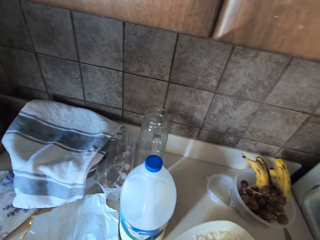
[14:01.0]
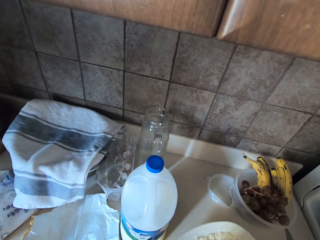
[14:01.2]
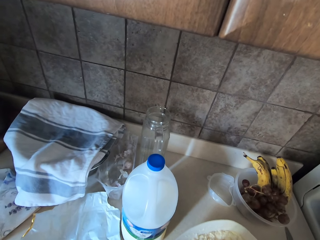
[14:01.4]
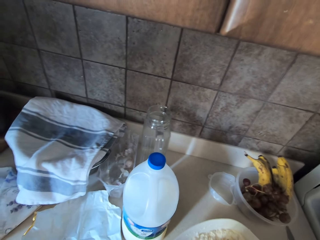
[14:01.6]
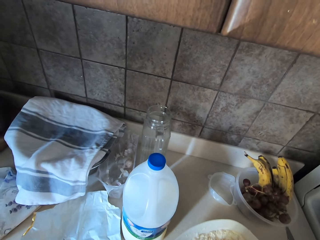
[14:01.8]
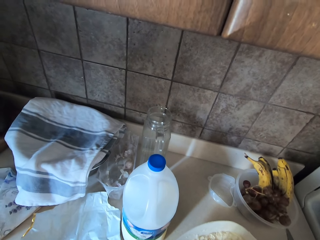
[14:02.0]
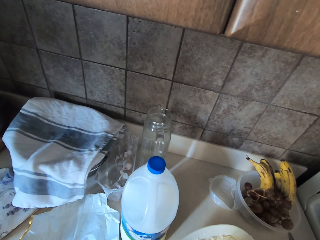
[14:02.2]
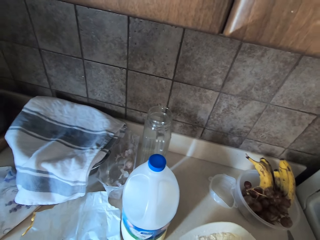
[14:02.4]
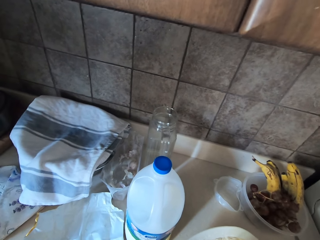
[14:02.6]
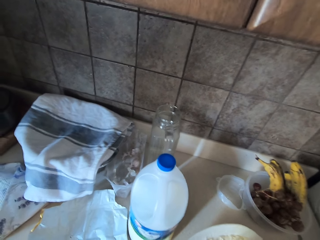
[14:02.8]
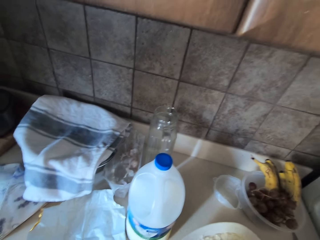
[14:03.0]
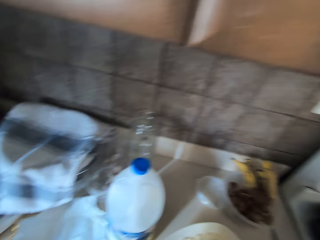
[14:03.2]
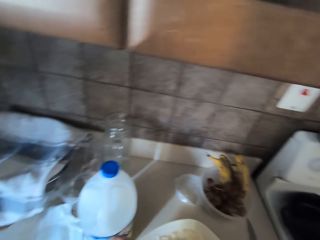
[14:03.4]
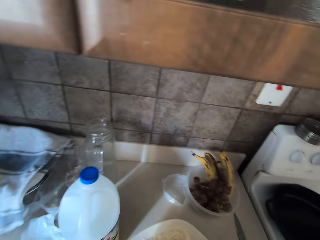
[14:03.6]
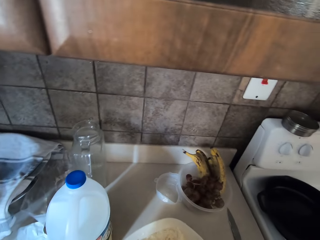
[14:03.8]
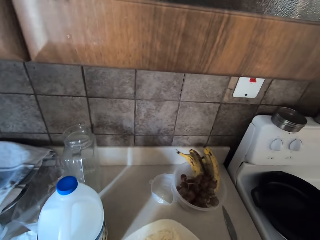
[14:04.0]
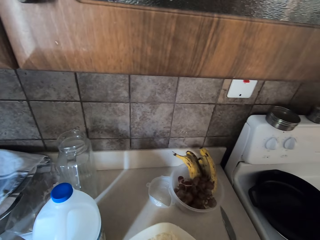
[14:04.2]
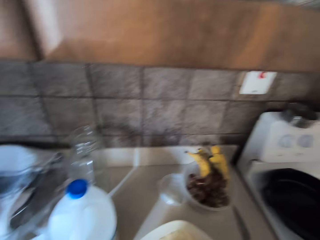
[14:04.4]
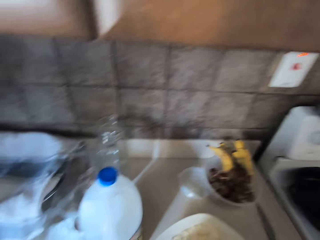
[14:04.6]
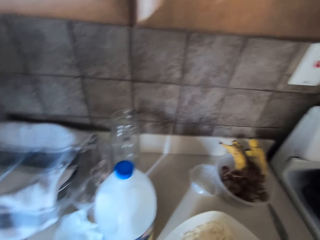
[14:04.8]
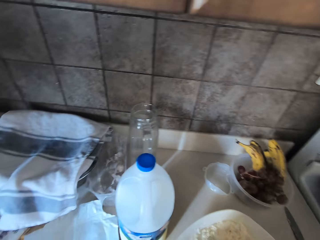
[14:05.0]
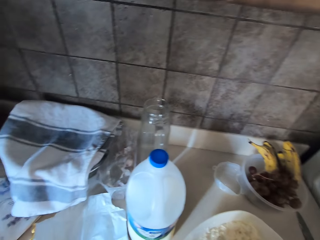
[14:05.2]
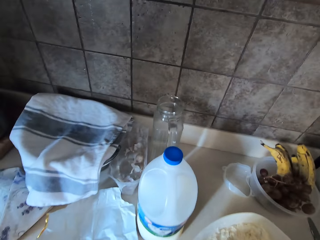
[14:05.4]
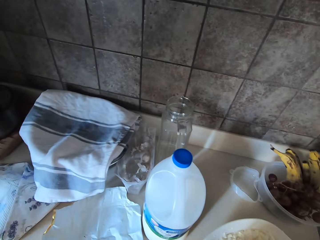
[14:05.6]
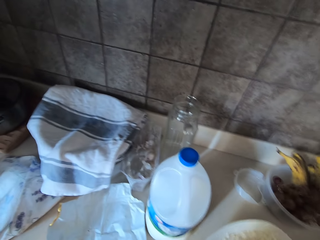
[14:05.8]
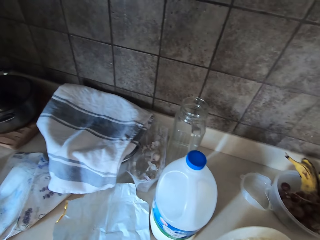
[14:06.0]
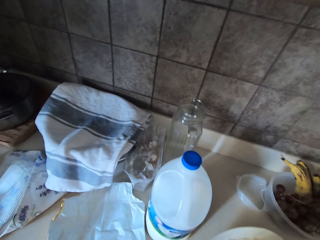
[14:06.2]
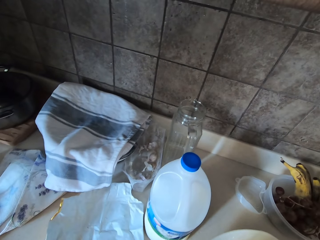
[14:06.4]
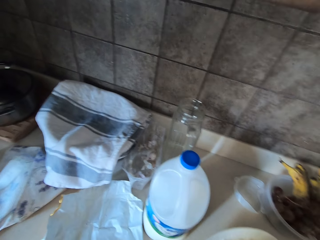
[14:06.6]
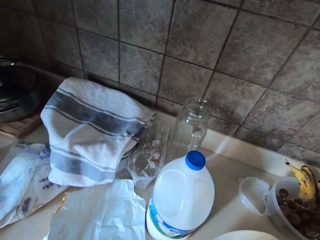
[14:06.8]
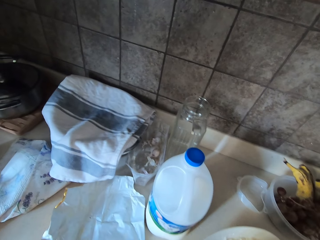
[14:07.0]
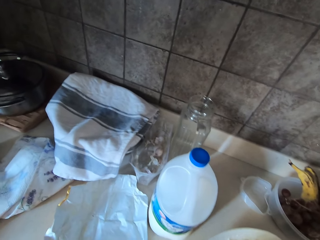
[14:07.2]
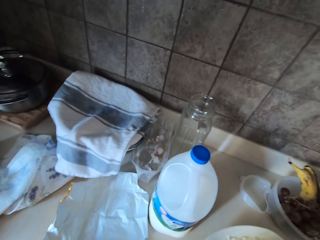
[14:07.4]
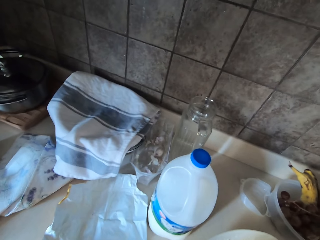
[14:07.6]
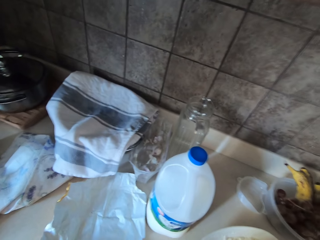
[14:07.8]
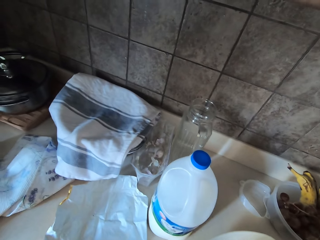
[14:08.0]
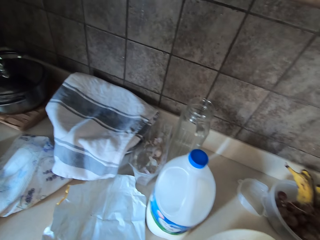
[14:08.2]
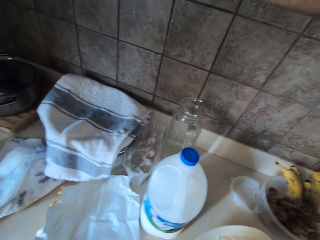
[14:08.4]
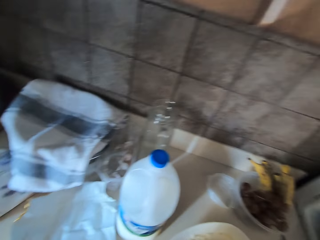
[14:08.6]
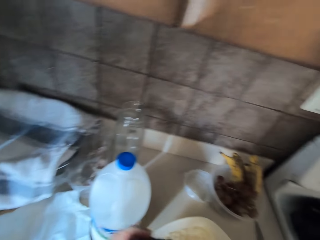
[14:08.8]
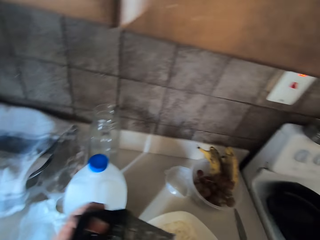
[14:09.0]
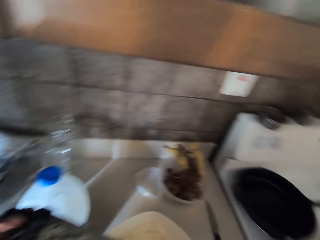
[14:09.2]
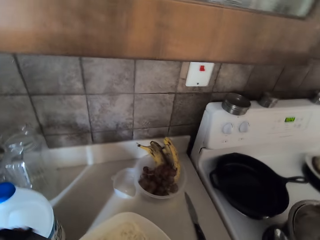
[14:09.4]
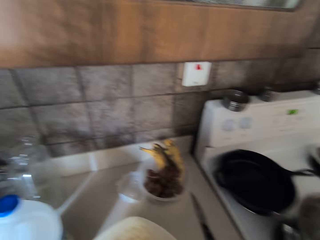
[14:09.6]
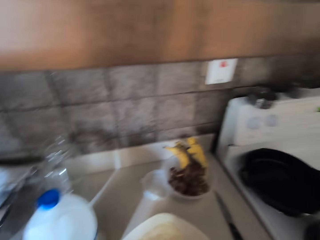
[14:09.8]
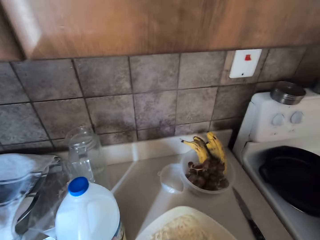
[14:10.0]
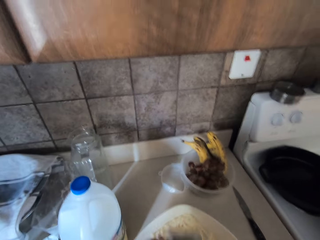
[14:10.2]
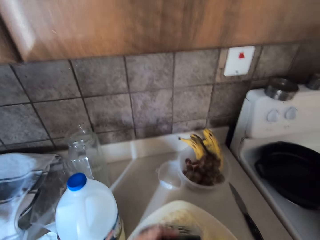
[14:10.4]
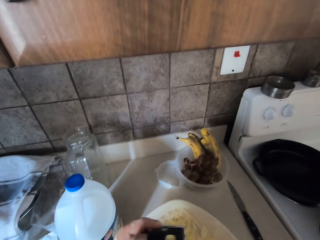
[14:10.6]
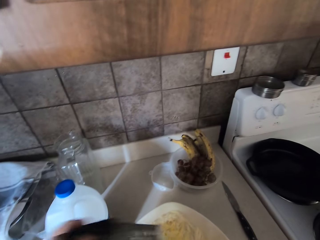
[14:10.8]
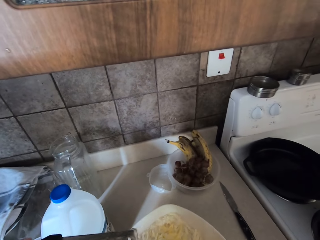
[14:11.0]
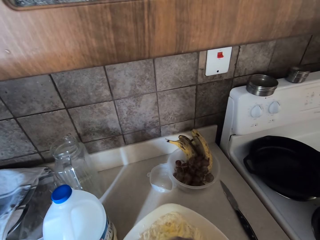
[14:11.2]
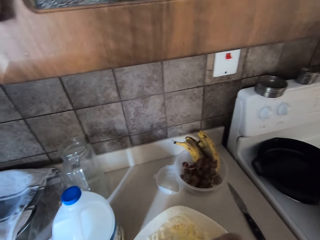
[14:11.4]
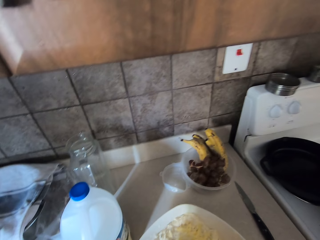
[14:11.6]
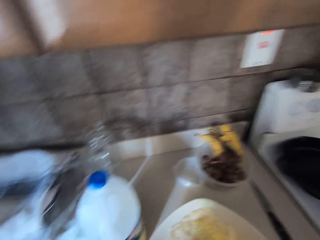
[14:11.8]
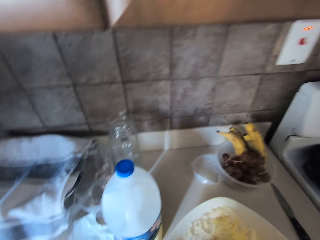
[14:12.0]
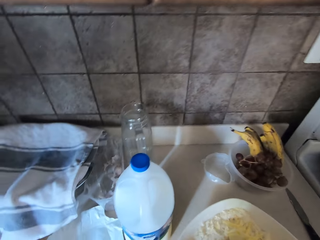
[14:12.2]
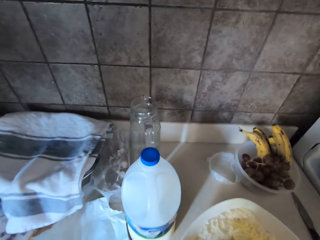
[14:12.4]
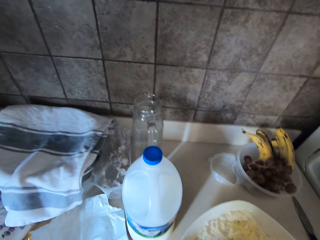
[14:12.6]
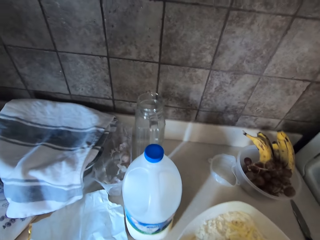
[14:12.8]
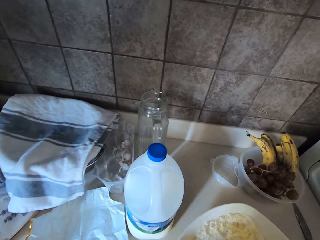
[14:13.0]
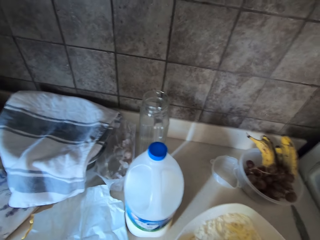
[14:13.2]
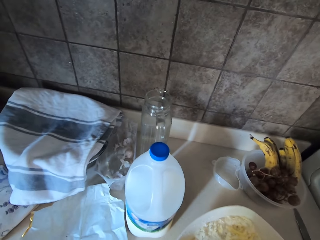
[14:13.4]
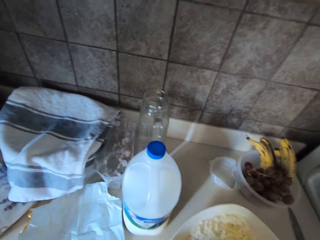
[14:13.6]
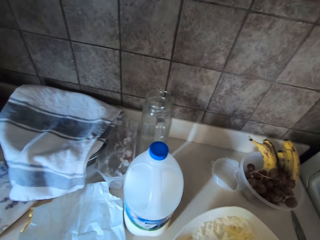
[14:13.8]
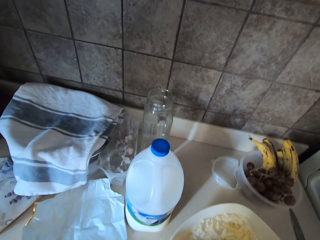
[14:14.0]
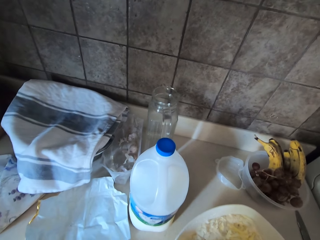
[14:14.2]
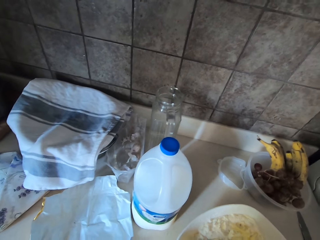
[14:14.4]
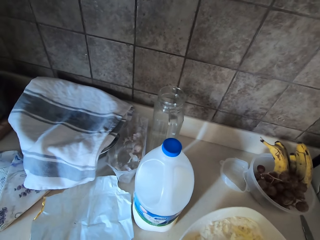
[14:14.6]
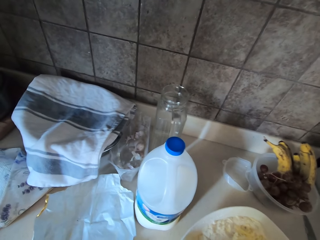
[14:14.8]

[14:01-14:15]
The camera wearer lifts up a grater. They grate butter.

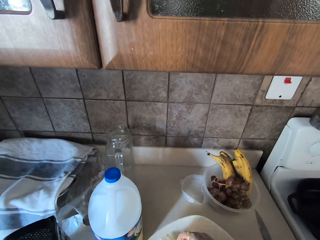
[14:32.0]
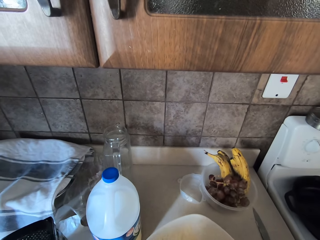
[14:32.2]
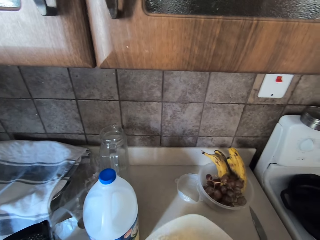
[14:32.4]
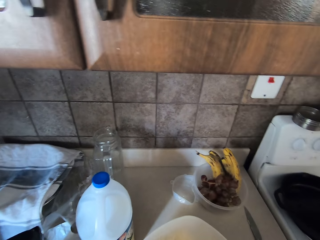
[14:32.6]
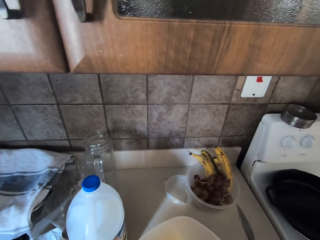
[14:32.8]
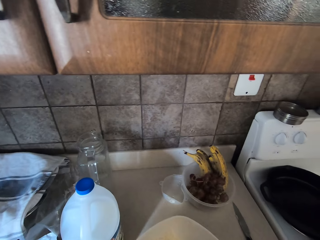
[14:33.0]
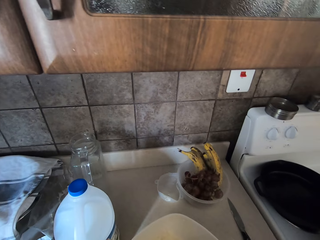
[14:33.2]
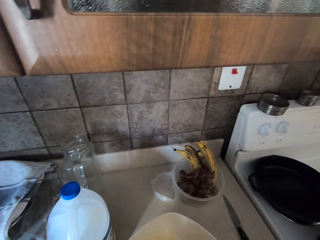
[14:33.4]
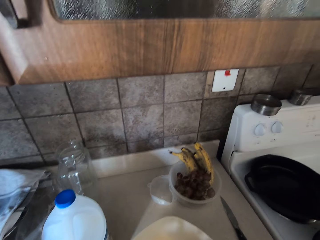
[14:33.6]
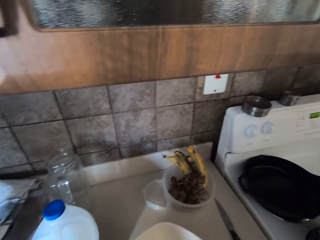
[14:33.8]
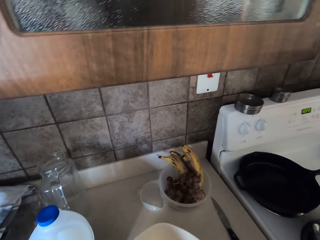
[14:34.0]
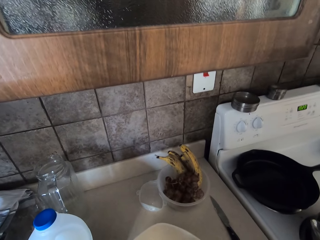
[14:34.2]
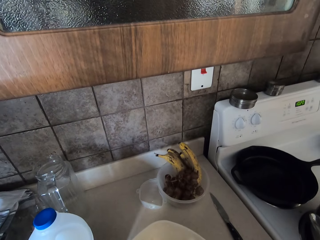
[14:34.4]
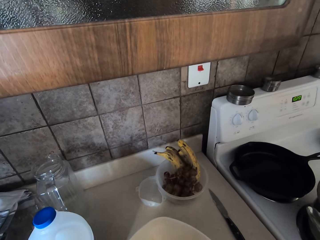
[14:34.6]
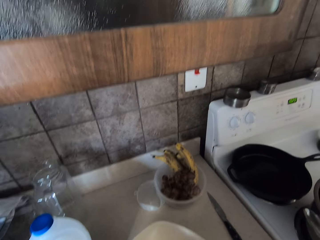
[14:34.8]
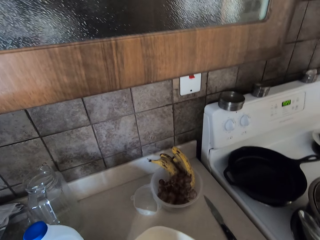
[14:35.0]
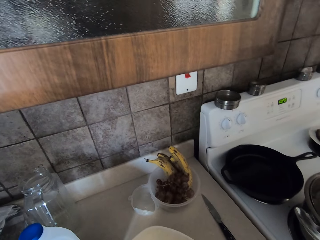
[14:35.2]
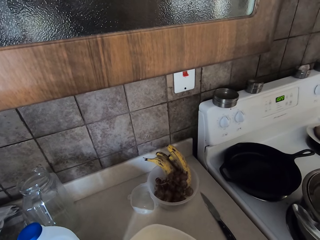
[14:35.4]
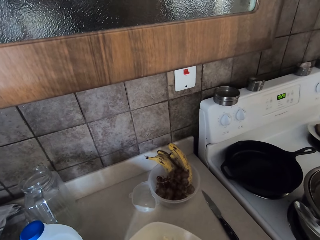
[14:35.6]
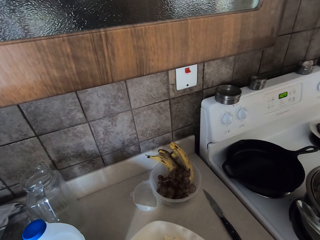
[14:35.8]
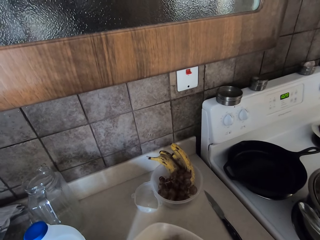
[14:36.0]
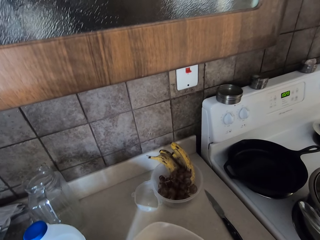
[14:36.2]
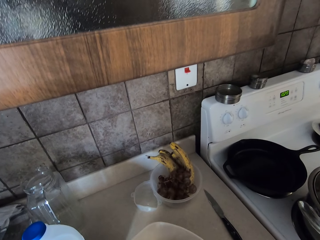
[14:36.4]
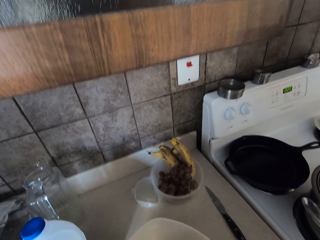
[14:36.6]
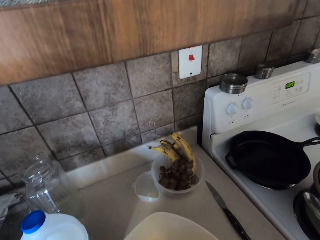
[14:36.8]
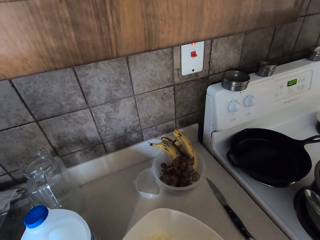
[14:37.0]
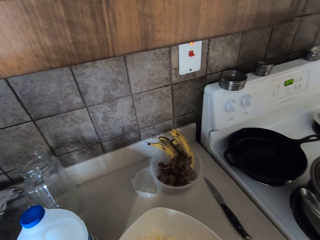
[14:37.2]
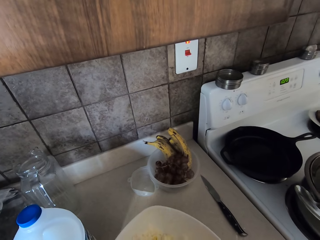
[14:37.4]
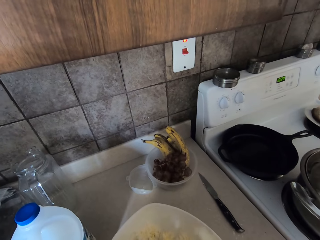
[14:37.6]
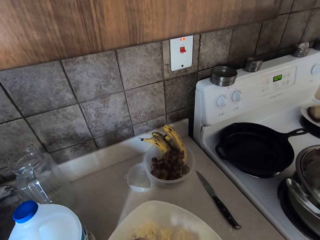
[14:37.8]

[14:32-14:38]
The camera wearer mixes the ingredients in the bowl with hands.

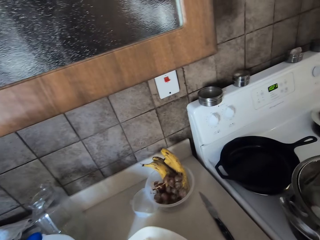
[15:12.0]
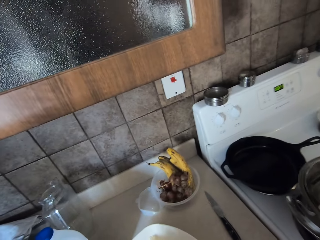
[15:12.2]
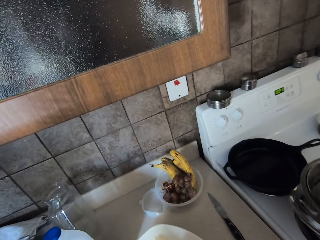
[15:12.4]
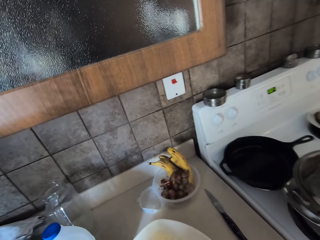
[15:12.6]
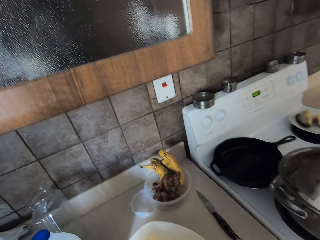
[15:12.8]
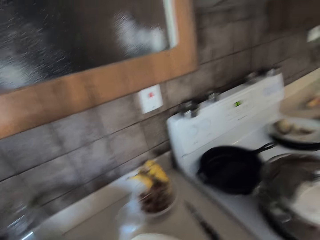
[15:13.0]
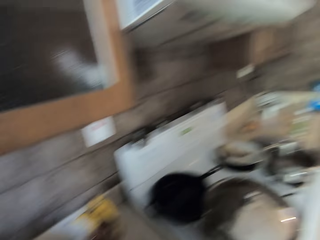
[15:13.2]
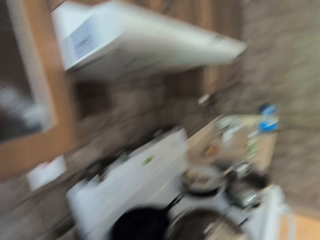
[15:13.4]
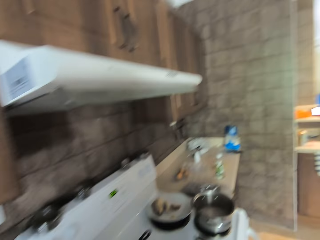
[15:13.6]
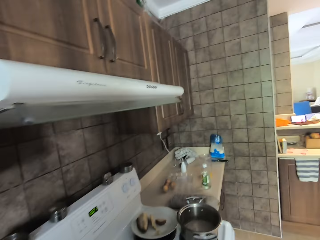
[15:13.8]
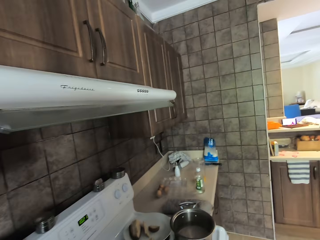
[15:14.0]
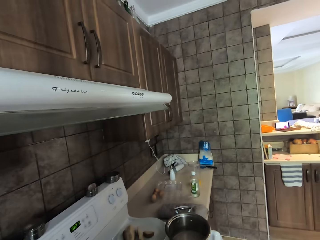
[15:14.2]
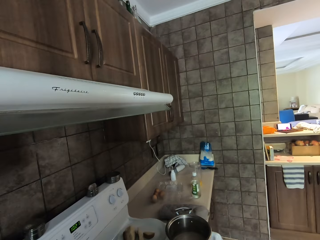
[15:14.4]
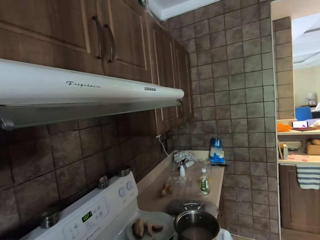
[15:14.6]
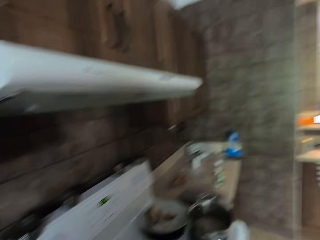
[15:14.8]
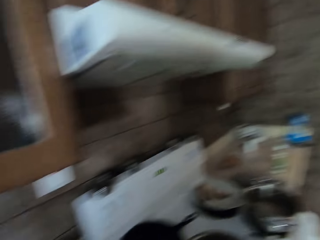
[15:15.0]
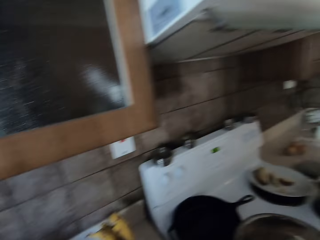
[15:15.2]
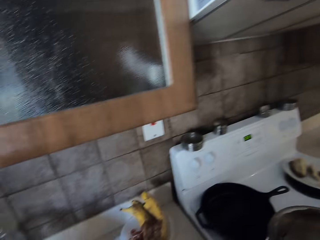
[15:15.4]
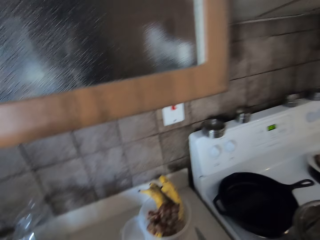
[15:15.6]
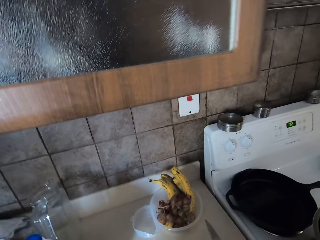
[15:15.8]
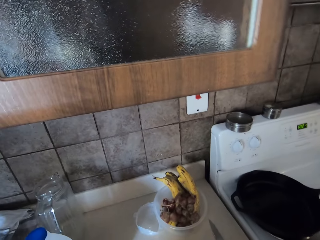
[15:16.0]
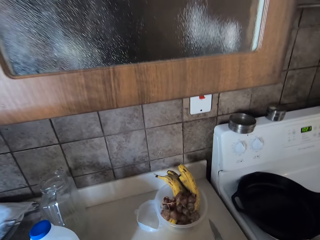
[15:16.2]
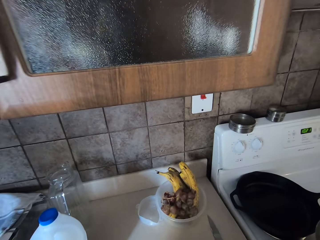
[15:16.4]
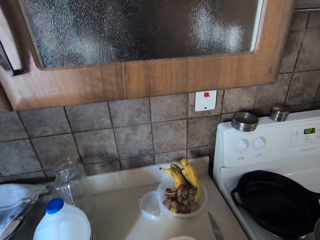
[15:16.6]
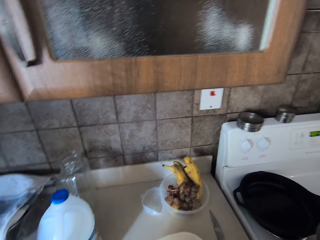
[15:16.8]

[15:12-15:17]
The camera wearer looks at the phone. They move around.
